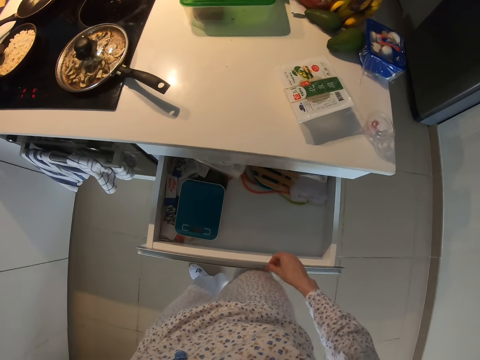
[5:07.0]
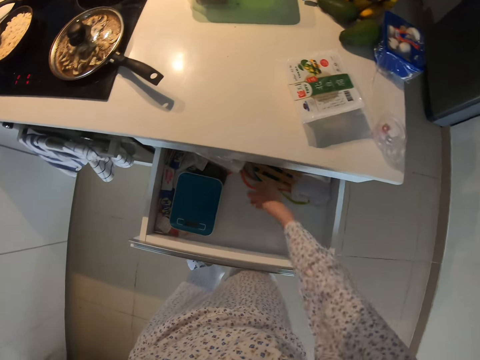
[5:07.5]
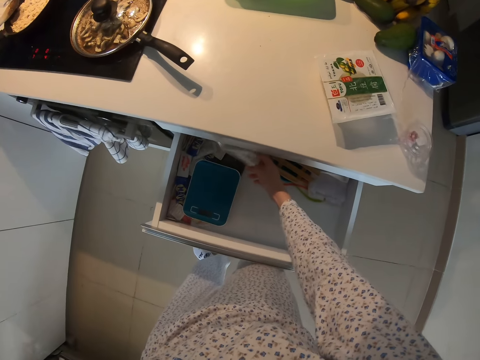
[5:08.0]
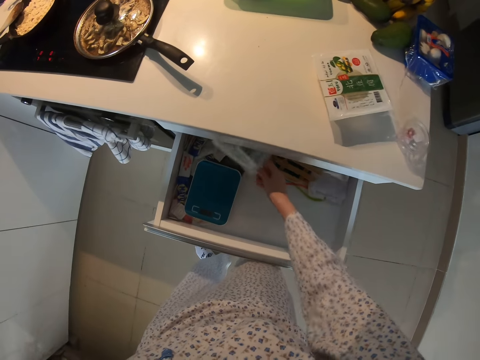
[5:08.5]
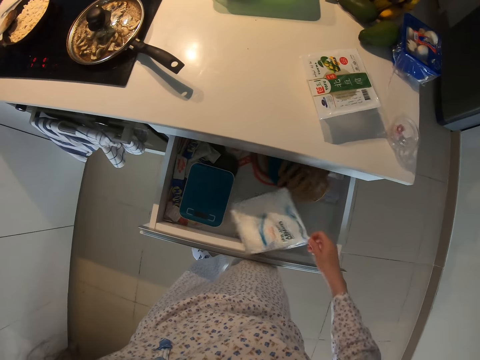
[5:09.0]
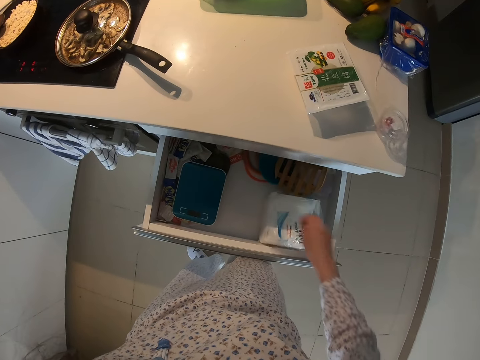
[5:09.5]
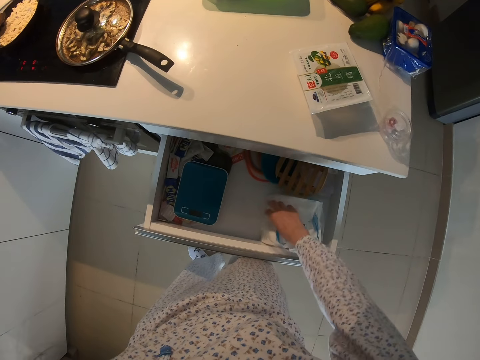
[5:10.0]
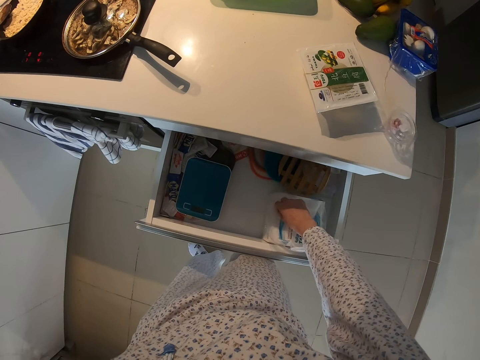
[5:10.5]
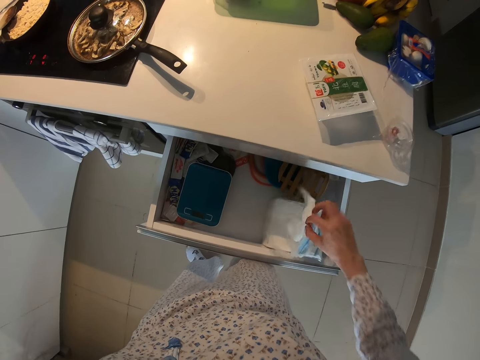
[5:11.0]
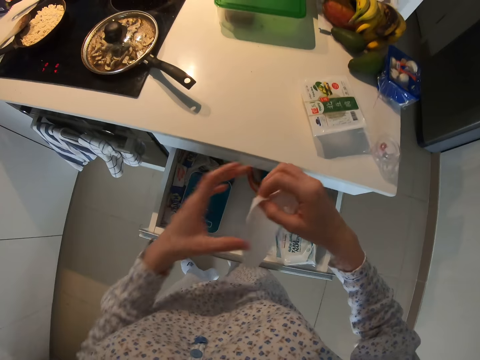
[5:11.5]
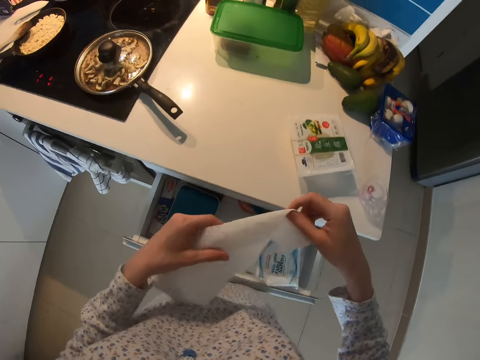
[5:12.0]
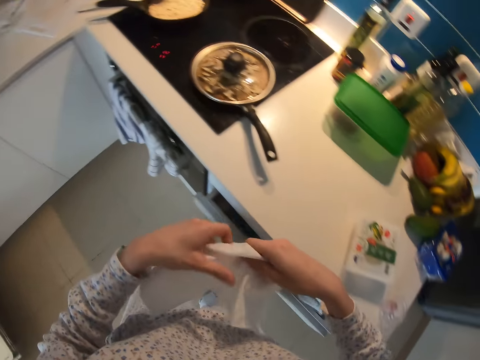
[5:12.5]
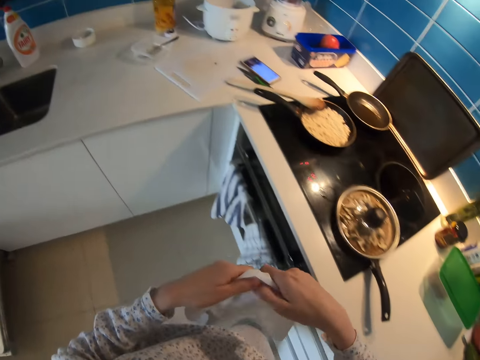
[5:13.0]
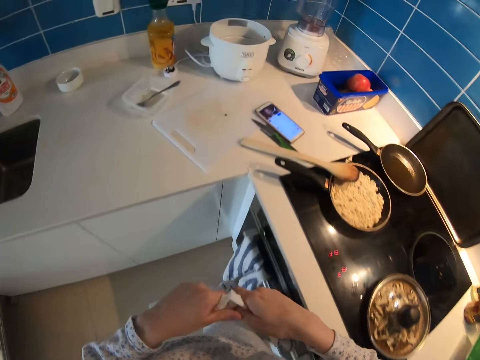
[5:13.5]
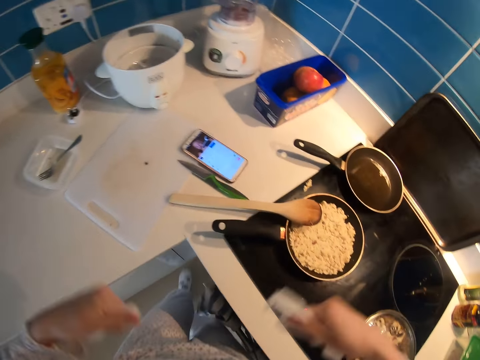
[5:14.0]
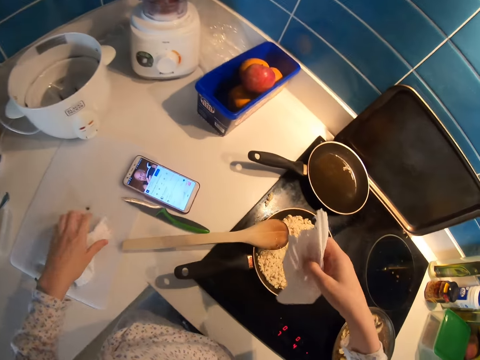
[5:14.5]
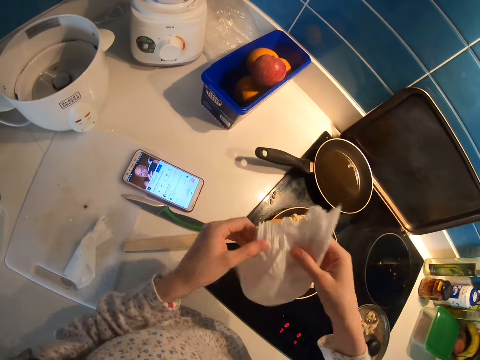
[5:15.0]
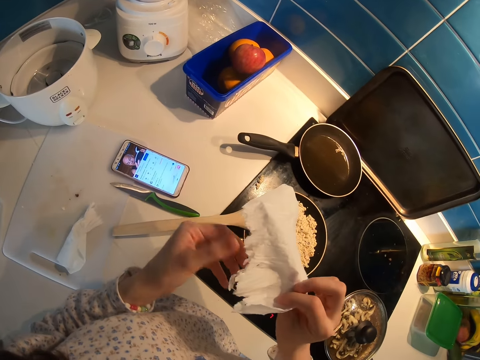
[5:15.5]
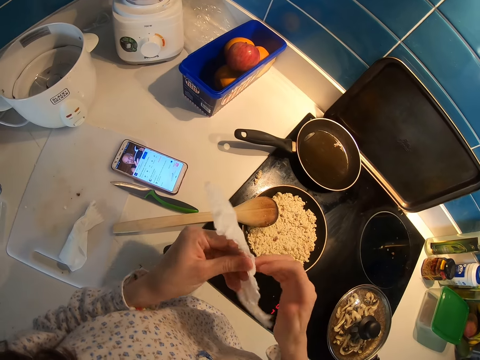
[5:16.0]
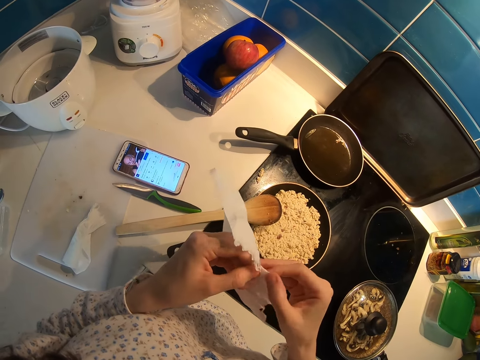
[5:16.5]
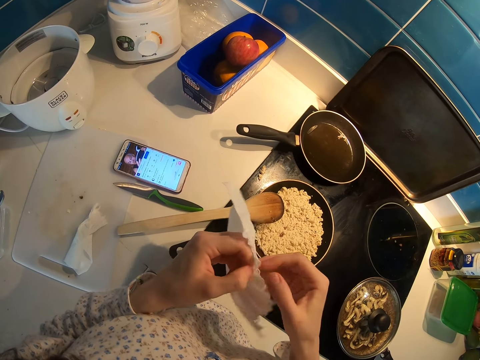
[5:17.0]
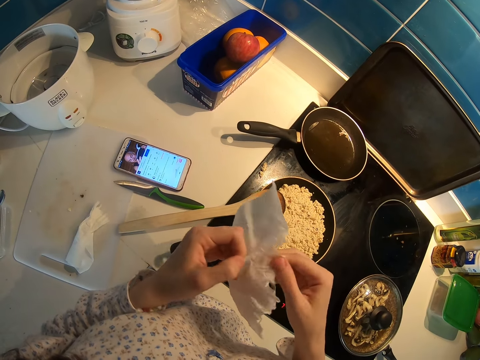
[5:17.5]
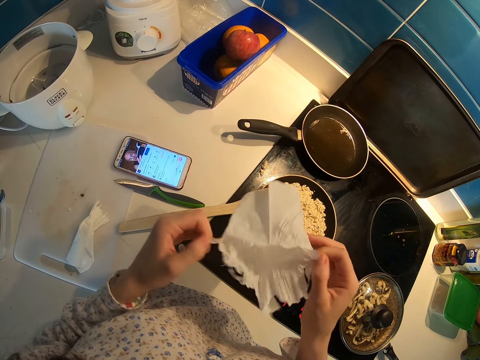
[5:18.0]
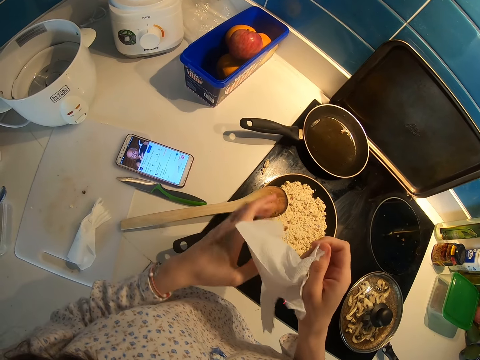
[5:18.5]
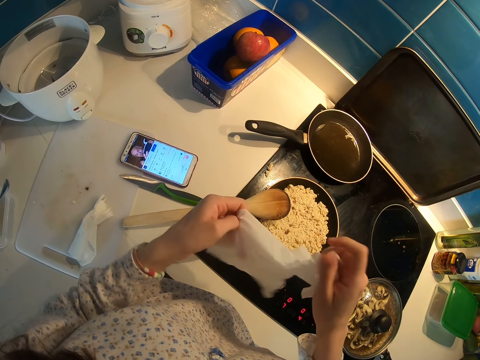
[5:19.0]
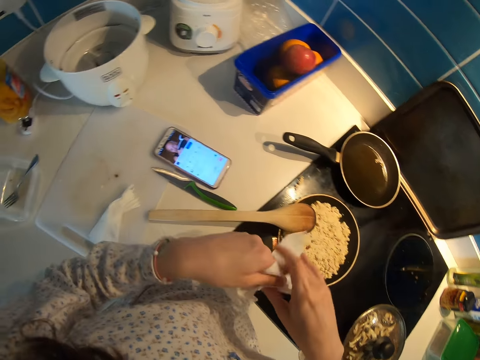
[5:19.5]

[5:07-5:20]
The camera wearer holds a packet of serviettes in the drawer. They pick a serviette from the packet. They move with the serviette in the kitchen. They cut the serviette into two. They place the serviette on the chopping board. They turn the serviette. They unfold the serviette.

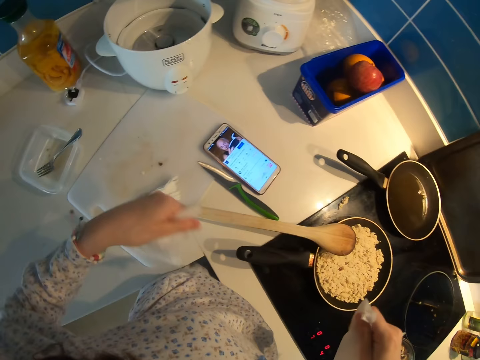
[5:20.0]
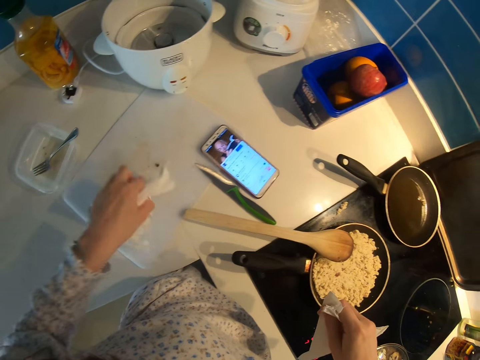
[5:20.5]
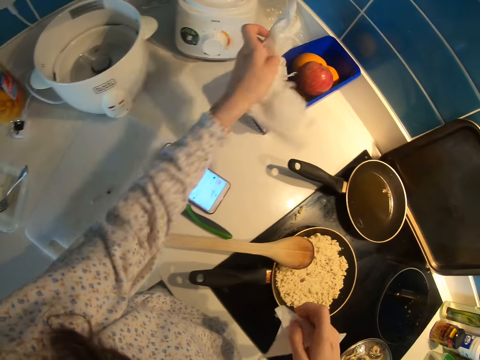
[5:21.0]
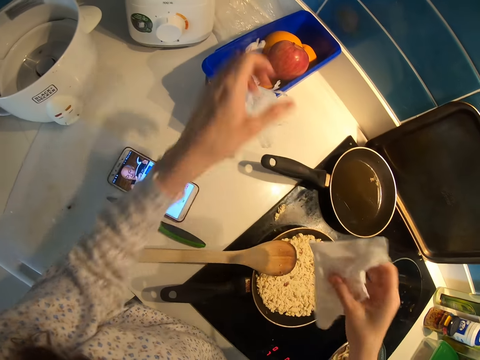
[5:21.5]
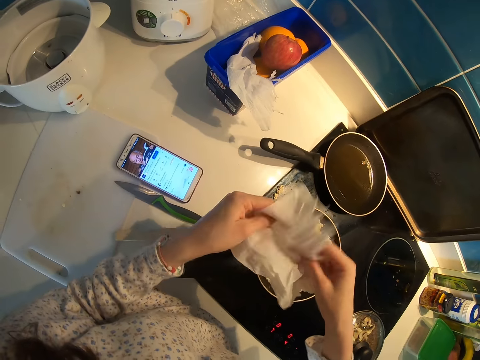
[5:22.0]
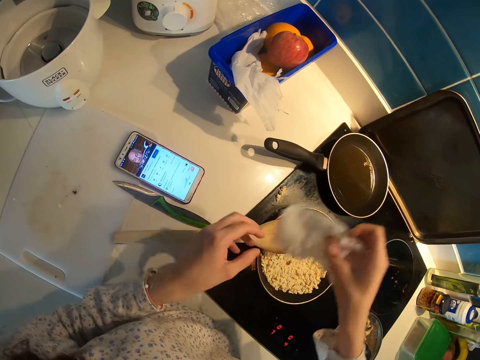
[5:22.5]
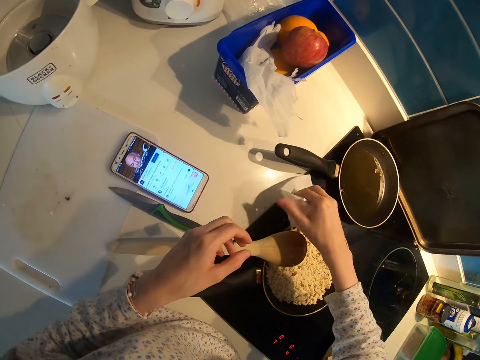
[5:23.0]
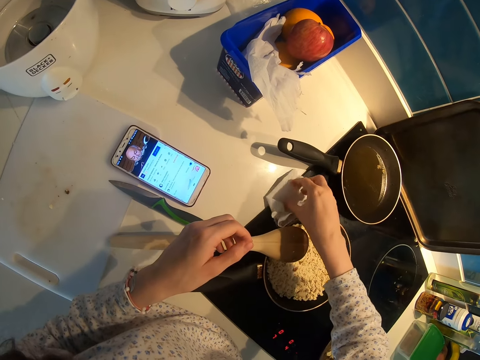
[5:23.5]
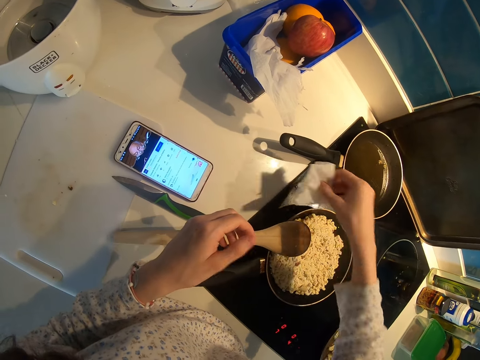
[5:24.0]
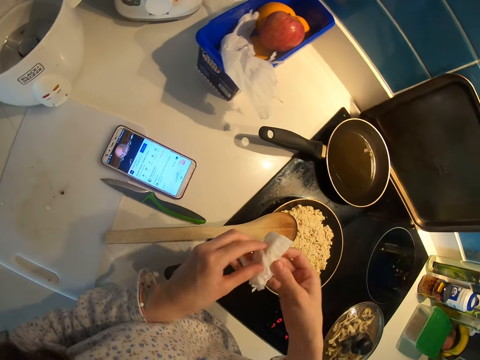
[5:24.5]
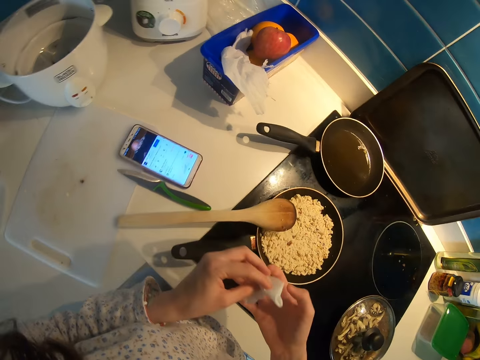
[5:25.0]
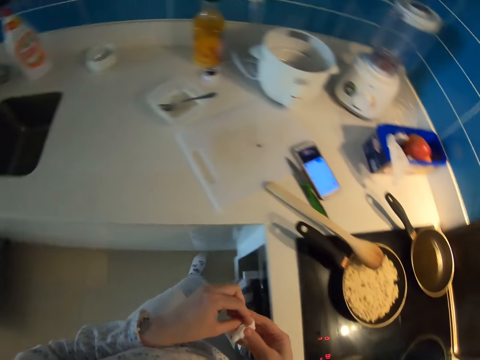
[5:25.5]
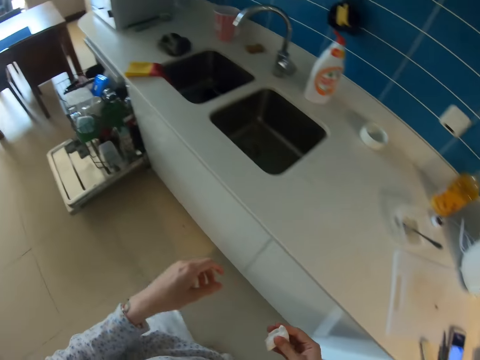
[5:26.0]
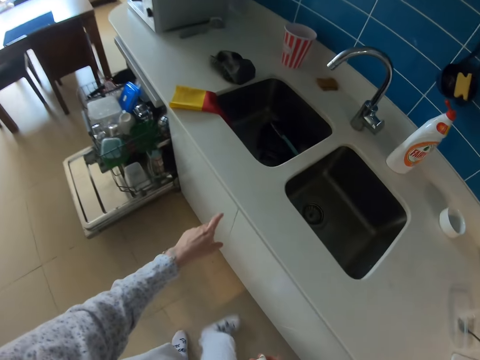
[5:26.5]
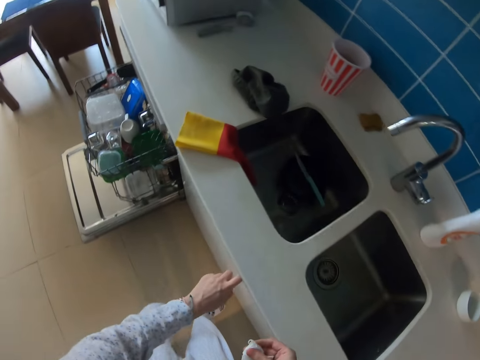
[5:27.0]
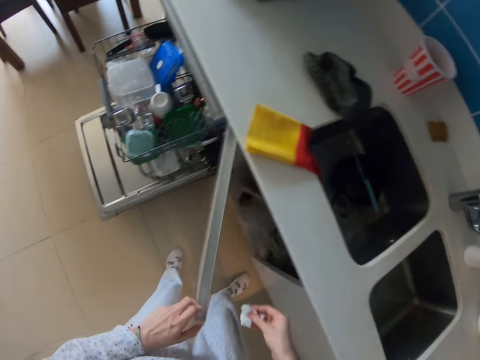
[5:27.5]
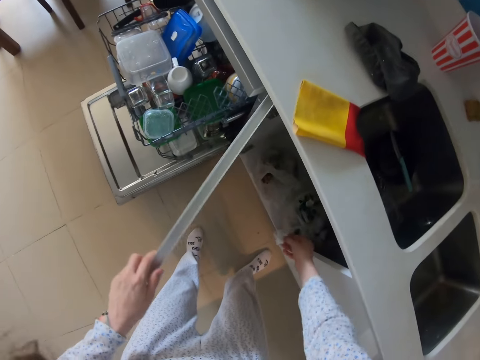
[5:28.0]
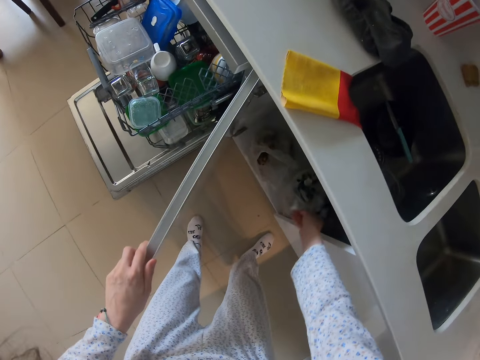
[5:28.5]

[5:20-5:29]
The camera wearer cuts the serviette. They pick the serviette on the chopping board. They place the serviette on a container. They fold the serviette. They pick the food on the cooker with the serviette. They fold the serviette. They move in the kitchen. They open a cabinet or cupboard. They throw the serviette on the cupboard.

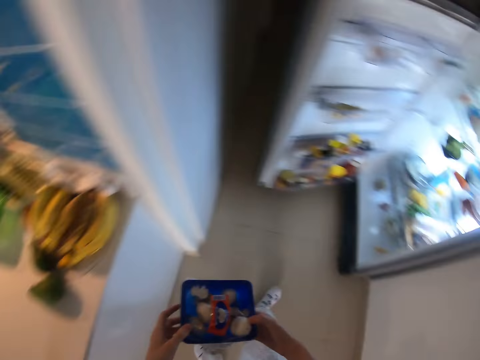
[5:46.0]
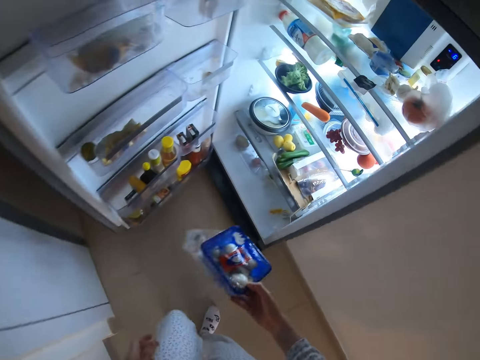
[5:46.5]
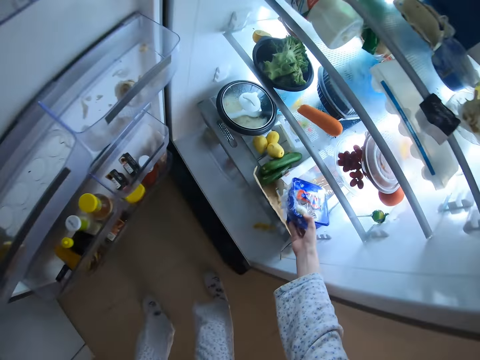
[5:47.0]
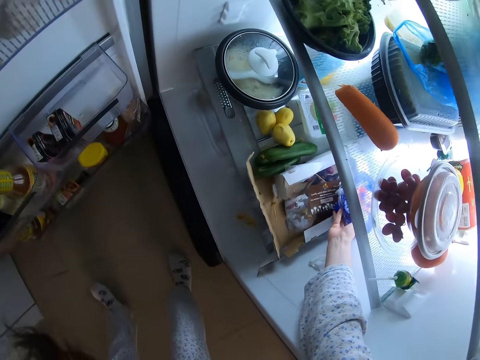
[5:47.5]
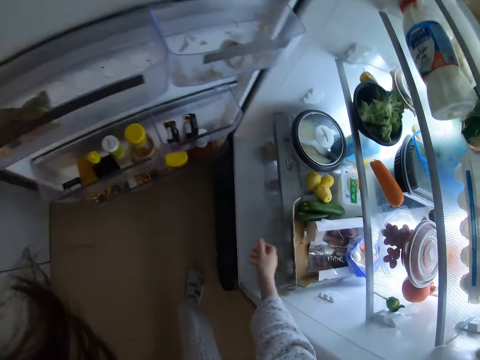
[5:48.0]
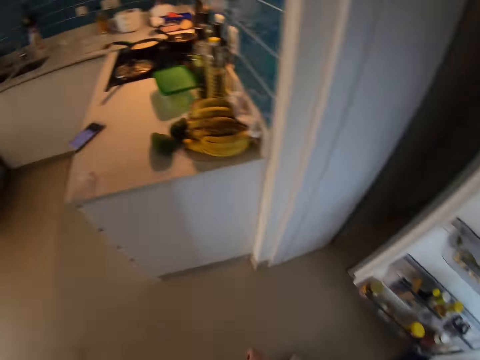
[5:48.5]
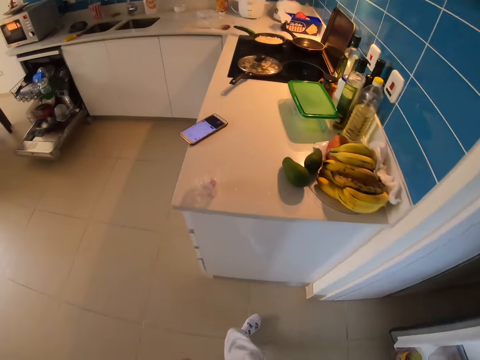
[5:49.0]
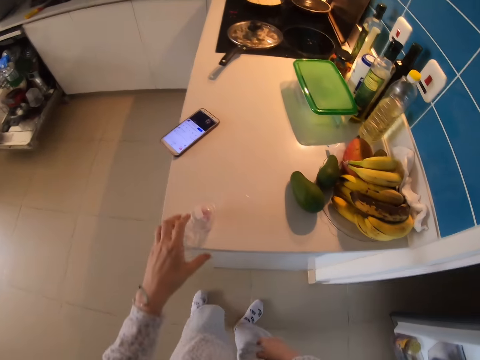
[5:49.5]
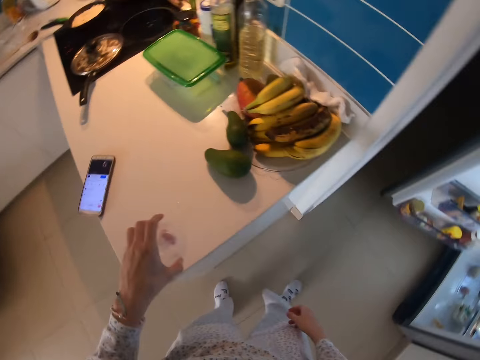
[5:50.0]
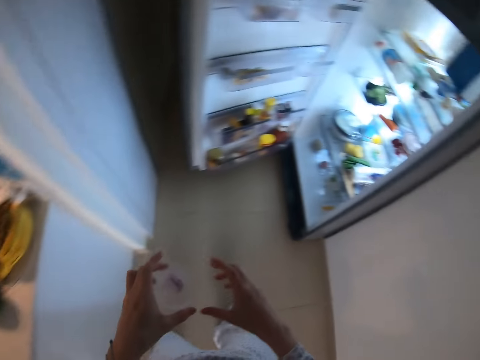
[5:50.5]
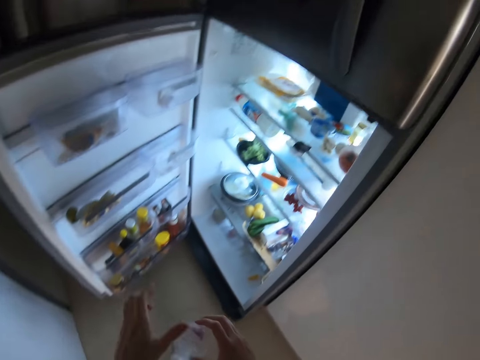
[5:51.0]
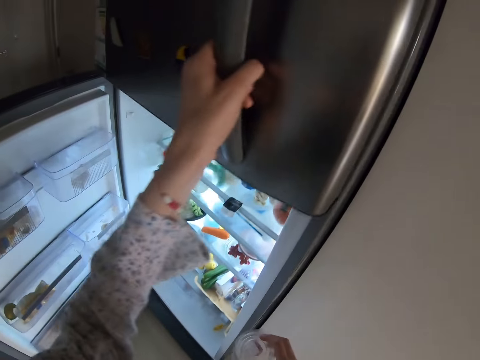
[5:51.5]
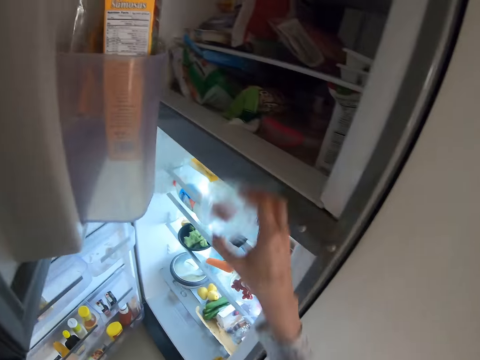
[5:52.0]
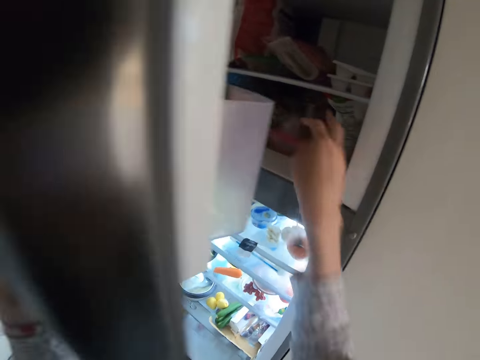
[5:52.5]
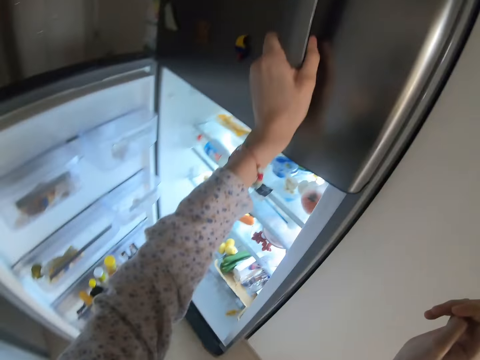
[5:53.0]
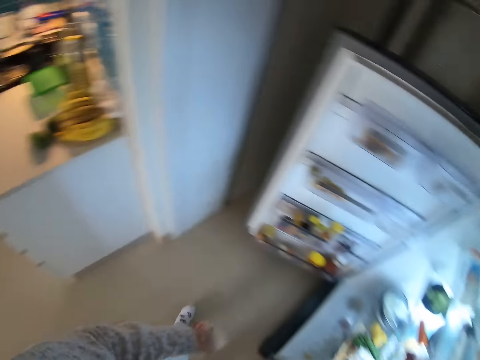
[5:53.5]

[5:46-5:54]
The camera wearer picks a packet from the counter. They move in the kitchen. They place the packet in the fridge. They move in the kitchen. They pick a container or egg from the counter. They open the fridge. They place the container in the fridge. They close the fridge.
